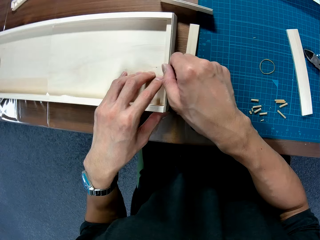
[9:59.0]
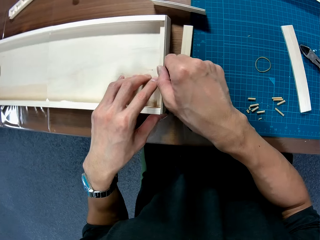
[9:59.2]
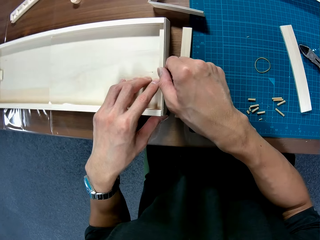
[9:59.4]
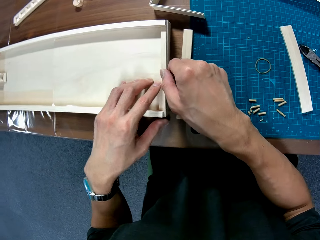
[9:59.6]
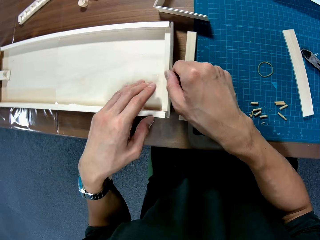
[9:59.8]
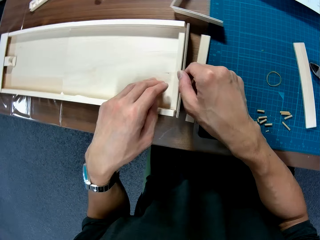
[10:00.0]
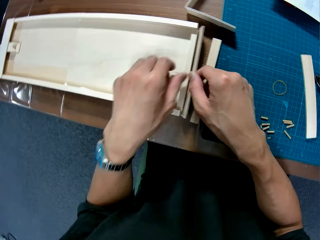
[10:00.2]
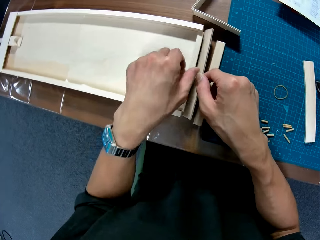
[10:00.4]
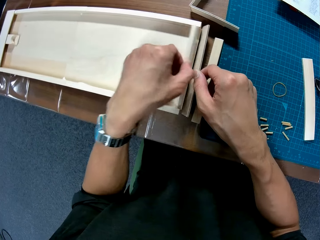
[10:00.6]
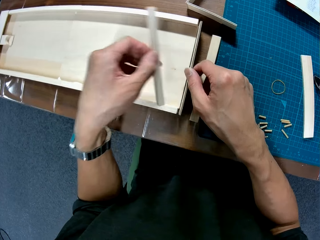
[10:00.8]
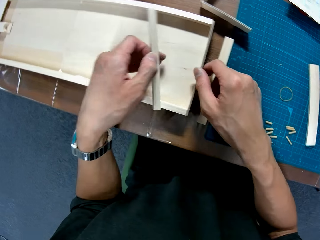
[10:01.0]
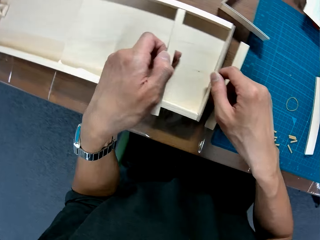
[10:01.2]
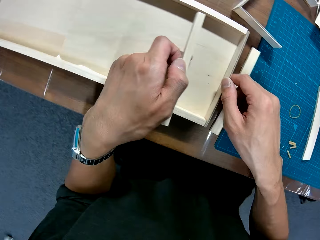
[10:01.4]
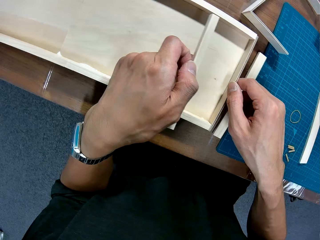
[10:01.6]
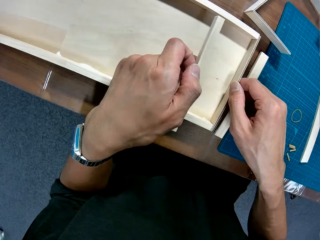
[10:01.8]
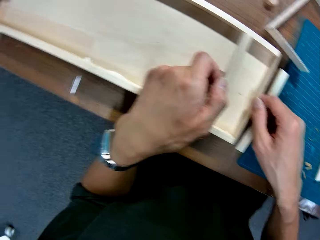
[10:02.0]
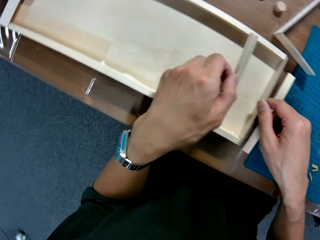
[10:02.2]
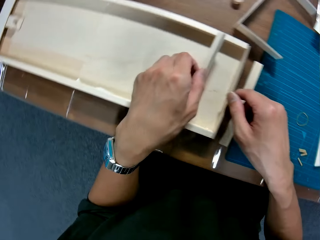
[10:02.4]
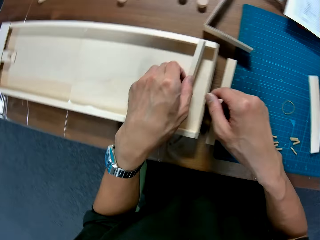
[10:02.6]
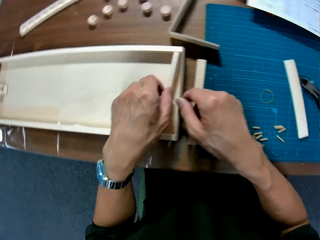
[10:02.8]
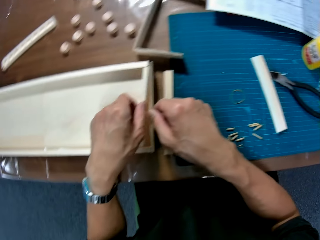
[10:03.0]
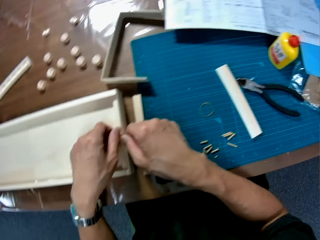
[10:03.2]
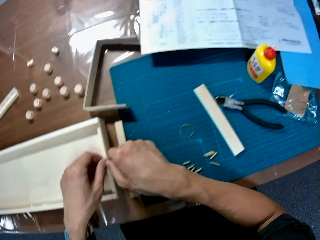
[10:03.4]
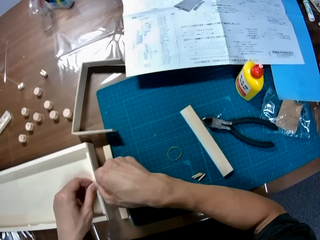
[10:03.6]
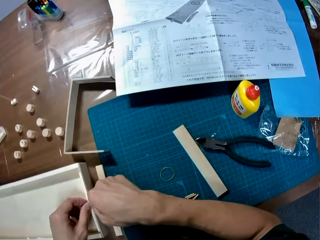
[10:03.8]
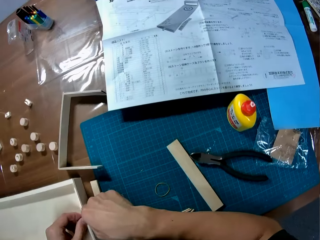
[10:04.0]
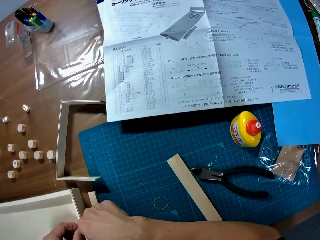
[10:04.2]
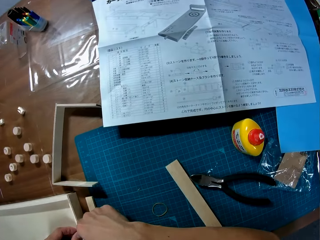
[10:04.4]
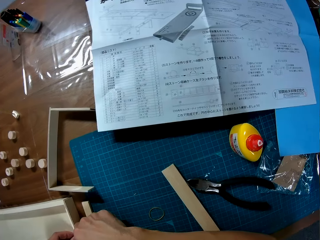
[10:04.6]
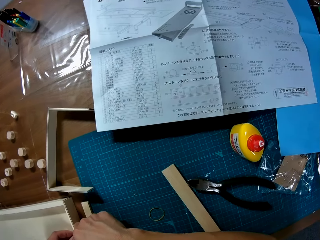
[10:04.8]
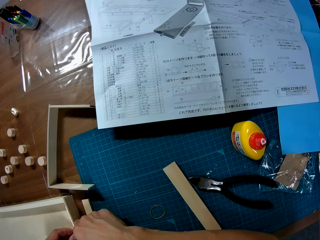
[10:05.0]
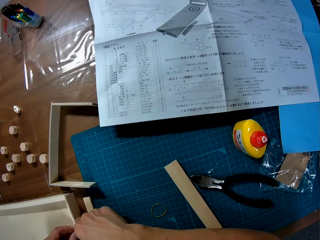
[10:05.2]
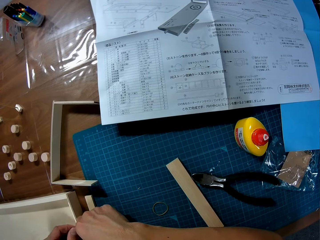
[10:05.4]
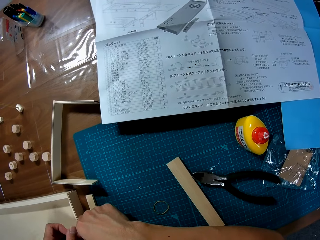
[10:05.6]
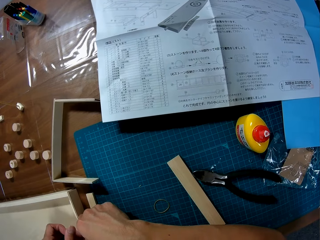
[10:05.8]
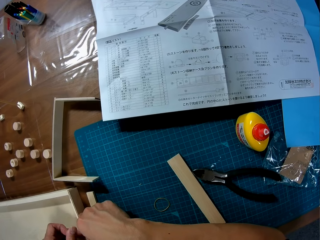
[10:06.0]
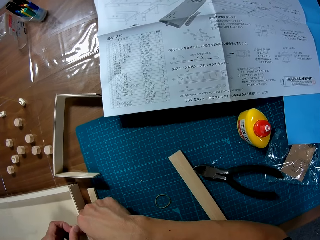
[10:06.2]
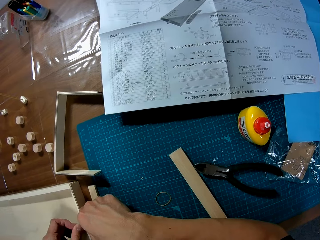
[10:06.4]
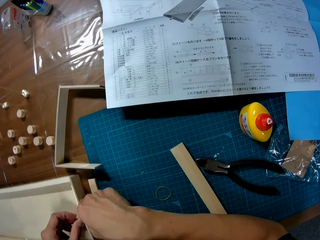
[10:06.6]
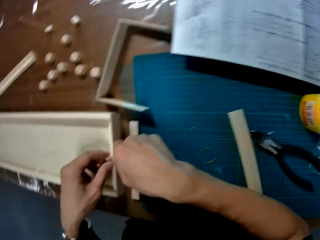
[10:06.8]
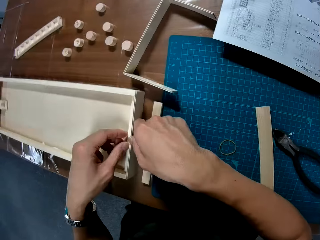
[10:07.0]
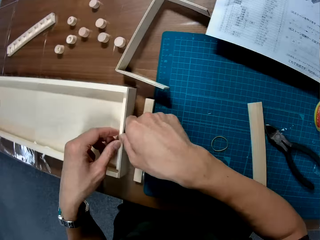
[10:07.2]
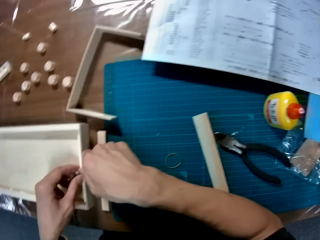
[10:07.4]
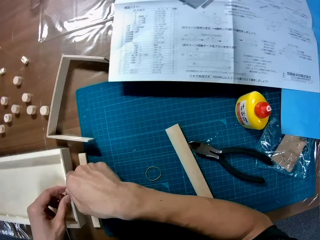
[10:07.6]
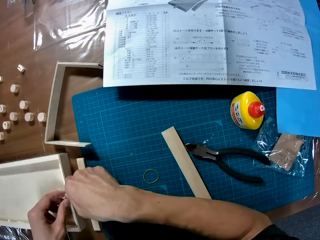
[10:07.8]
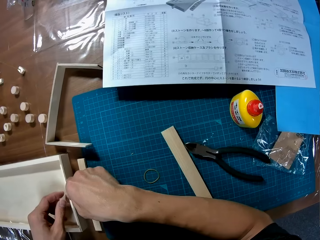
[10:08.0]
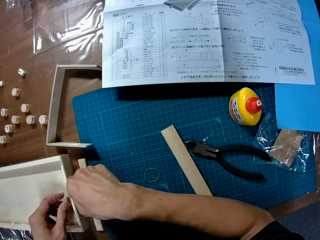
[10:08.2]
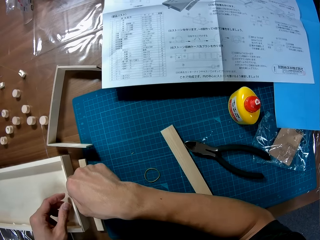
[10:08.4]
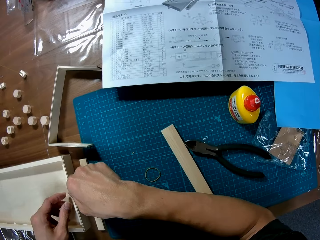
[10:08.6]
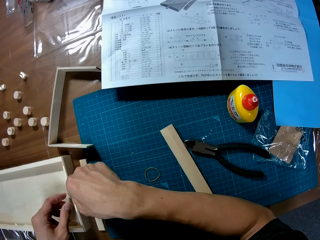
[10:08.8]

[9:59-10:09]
The camera wearer removes a piece from the assembled piece. They take another carton piece. They fix the carton piece onto the carton box.

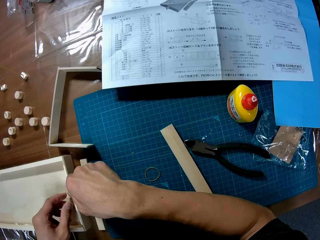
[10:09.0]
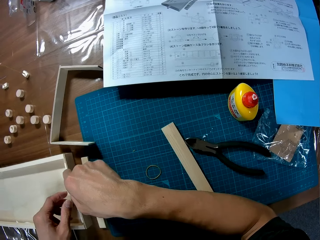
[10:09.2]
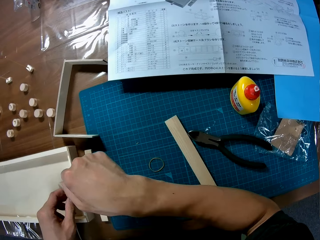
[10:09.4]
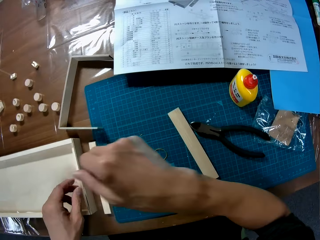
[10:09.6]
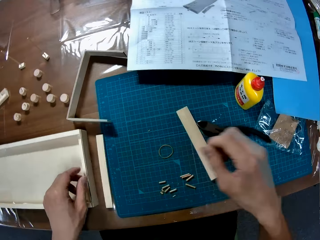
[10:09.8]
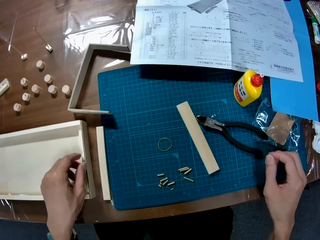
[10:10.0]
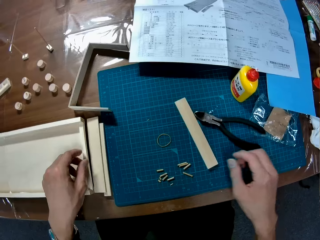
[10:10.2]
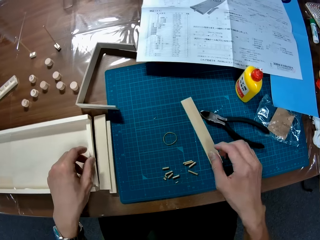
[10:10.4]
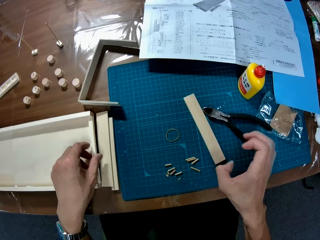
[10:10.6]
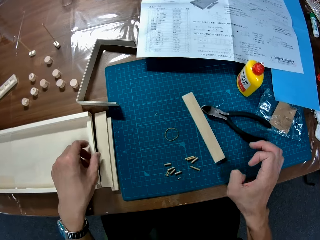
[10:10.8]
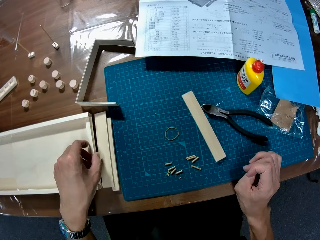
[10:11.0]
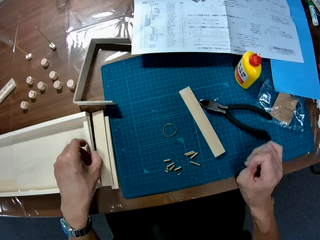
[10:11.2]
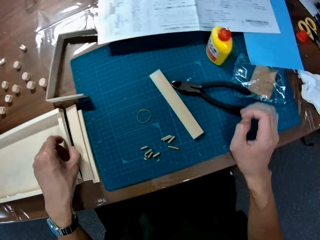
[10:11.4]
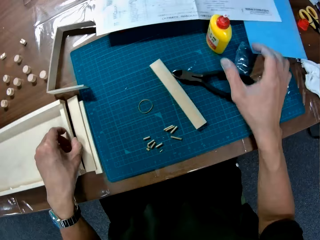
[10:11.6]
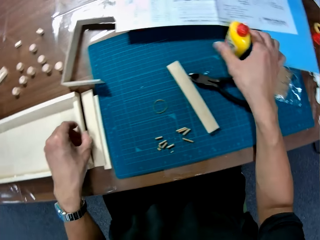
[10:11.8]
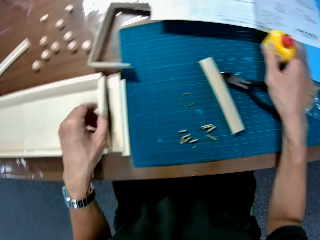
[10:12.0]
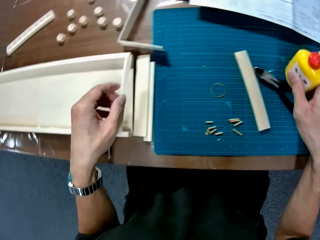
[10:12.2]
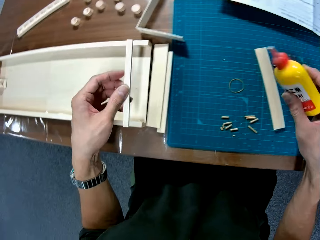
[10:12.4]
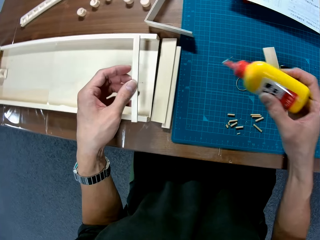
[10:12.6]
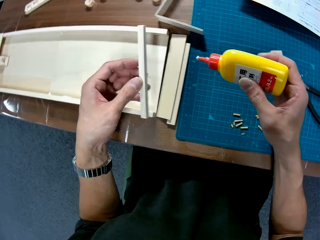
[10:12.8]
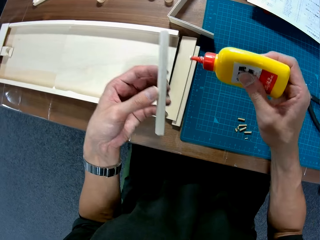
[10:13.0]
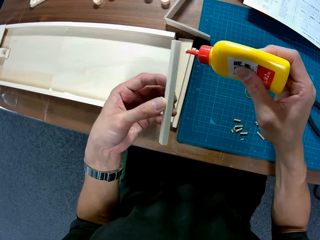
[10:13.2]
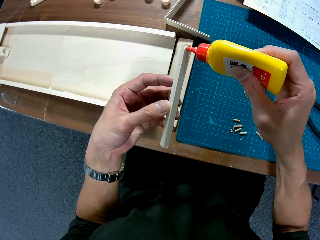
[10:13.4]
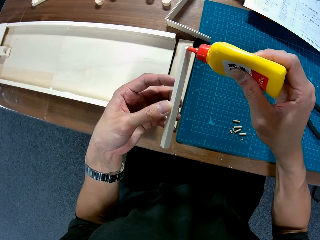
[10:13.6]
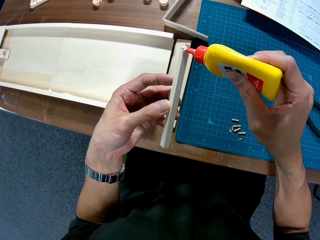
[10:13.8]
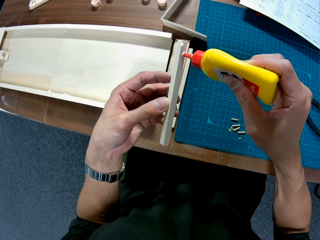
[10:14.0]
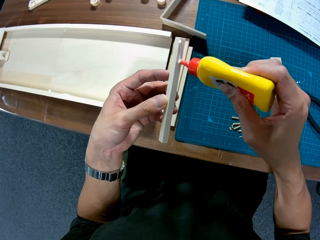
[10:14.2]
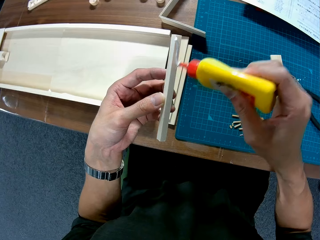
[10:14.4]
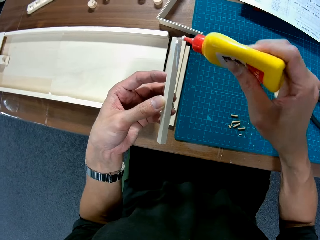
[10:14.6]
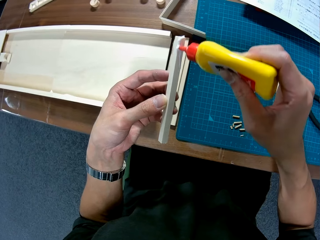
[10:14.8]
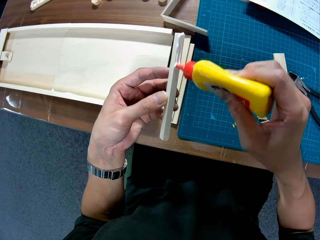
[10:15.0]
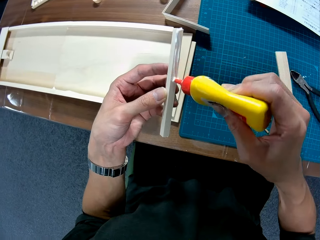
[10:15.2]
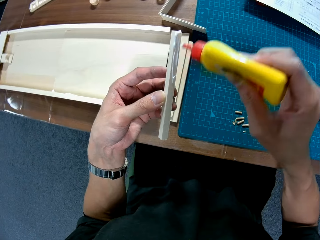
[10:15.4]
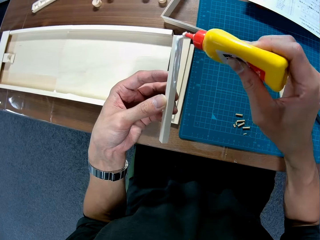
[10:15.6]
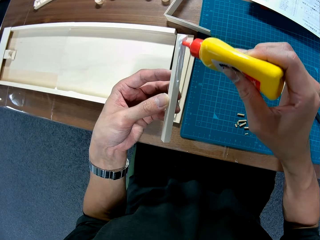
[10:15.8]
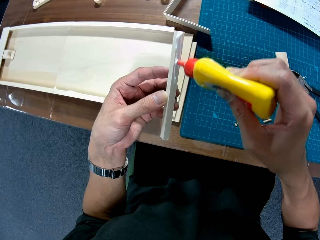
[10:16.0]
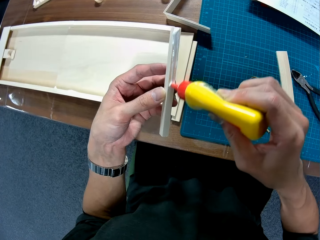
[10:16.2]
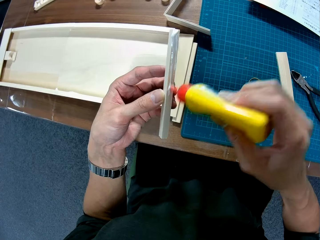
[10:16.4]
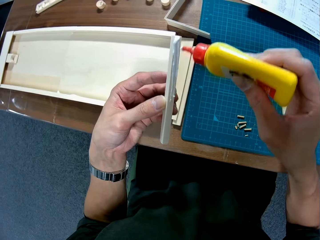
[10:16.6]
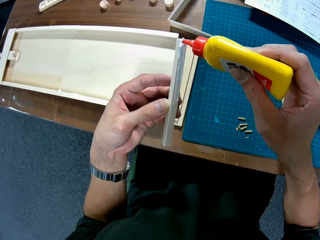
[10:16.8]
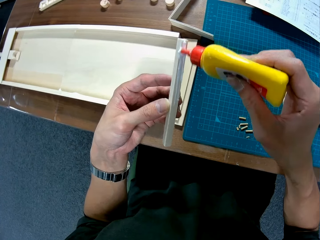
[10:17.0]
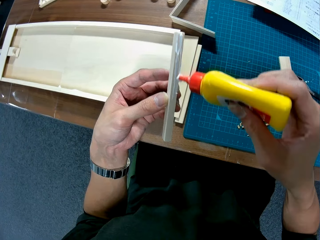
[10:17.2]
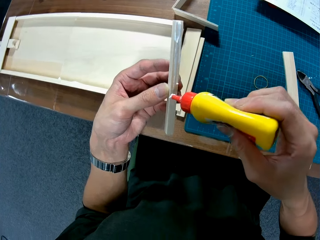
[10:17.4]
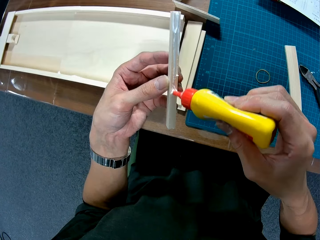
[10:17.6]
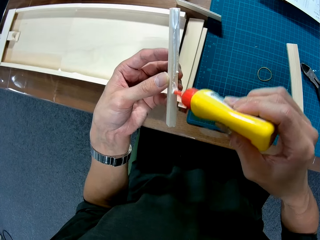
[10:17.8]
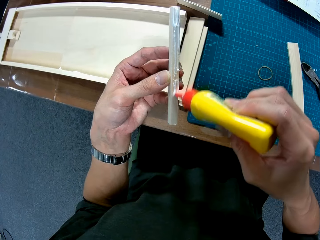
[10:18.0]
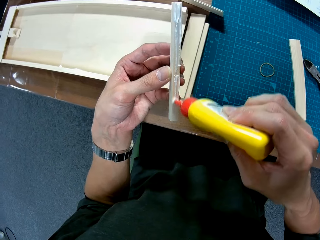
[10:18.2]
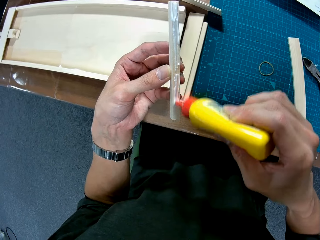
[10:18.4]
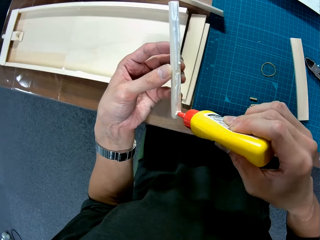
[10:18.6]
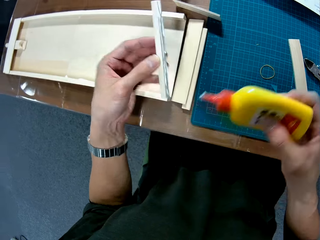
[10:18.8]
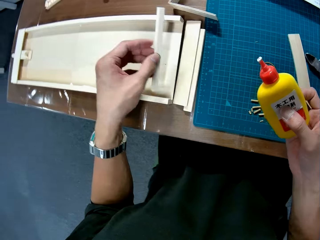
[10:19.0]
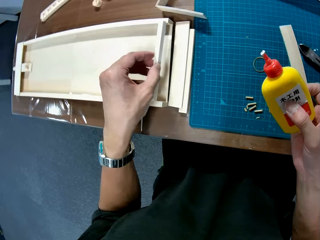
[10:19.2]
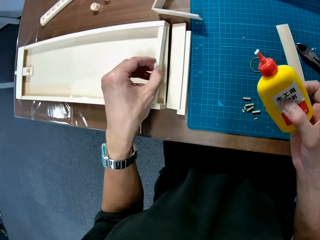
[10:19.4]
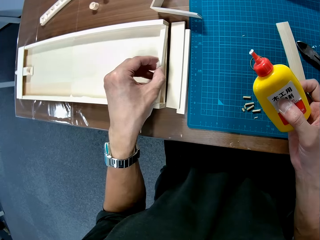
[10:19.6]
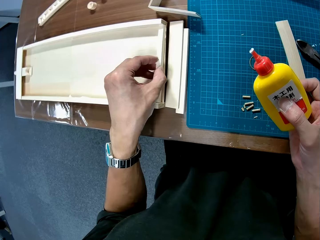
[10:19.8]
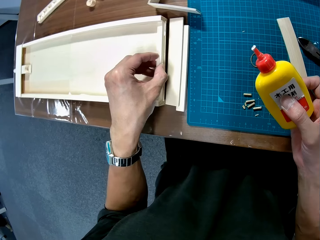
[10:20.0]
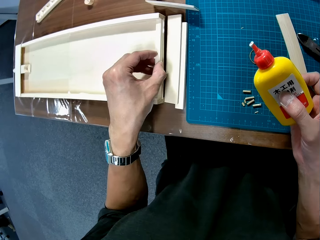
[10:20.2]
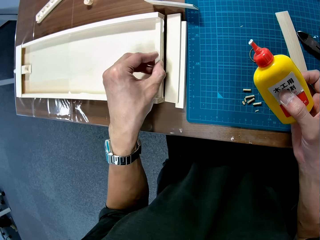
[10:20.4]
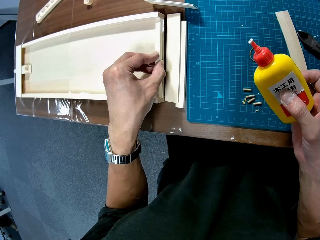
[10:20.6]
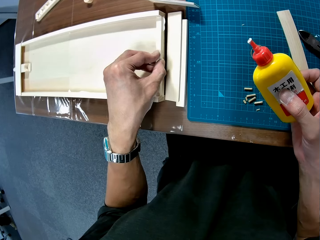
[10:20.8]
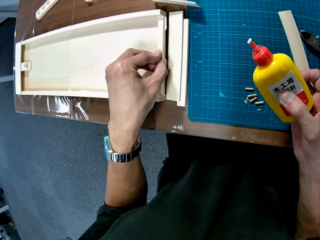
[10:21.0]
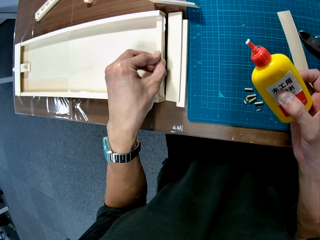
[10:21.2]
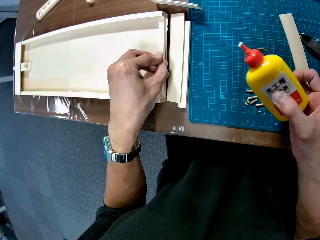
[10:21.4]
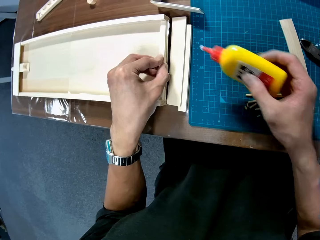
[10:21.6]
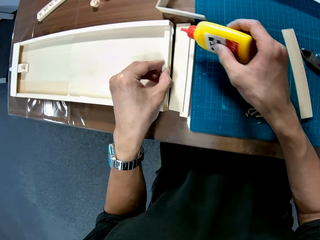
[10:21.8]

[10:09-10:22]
The camera wearer takes the glue from the table. They remove the piece from the assembled piece. They apply the glue on the piece. They fix the carton piece onto the carton box.
